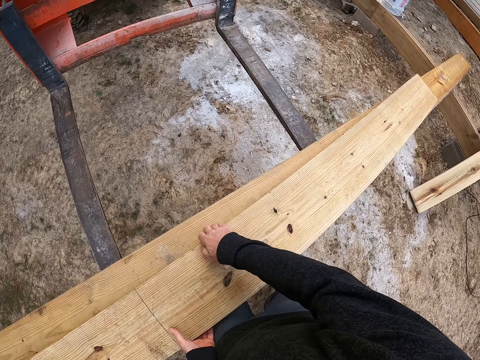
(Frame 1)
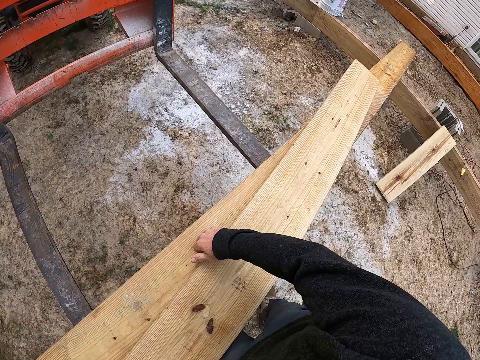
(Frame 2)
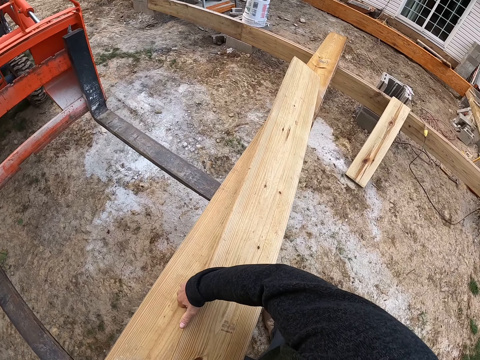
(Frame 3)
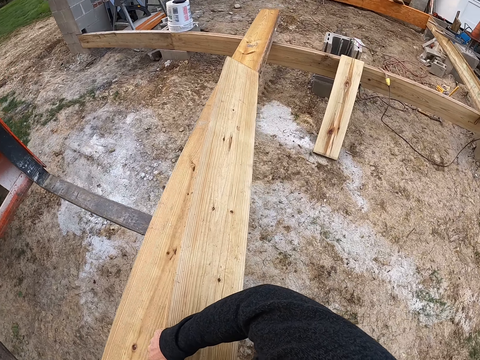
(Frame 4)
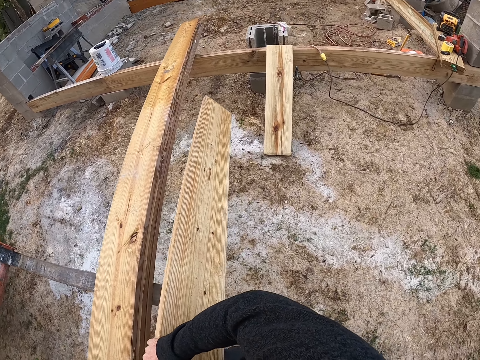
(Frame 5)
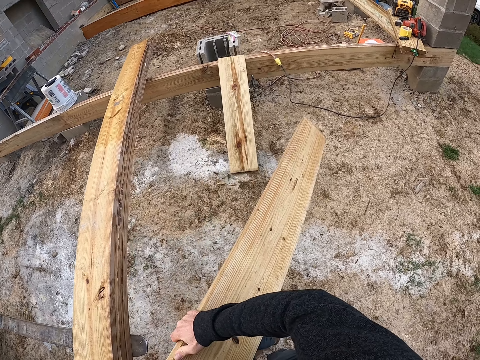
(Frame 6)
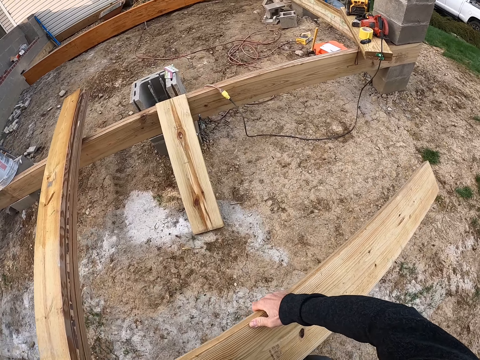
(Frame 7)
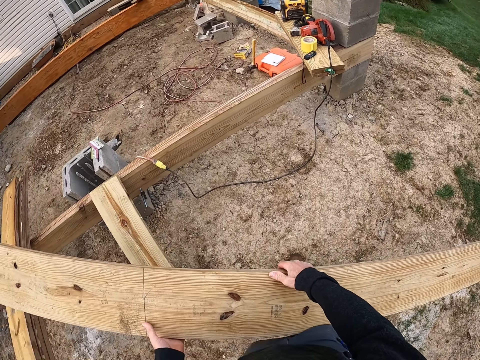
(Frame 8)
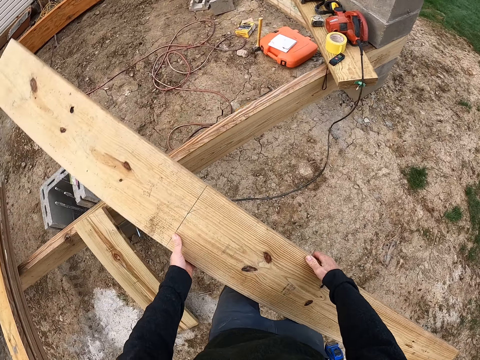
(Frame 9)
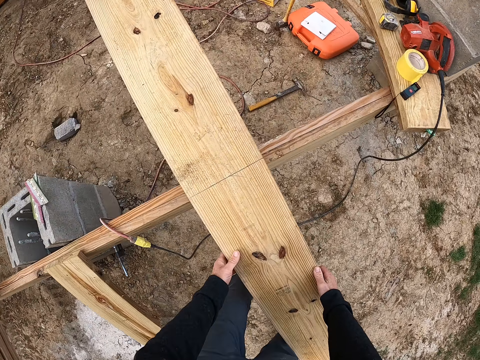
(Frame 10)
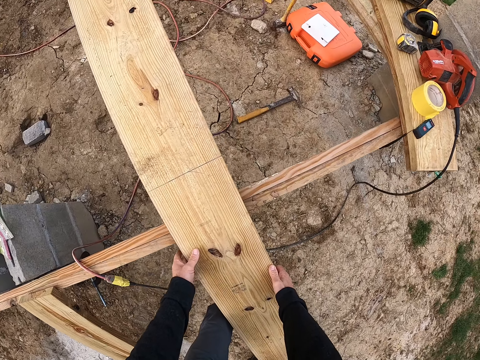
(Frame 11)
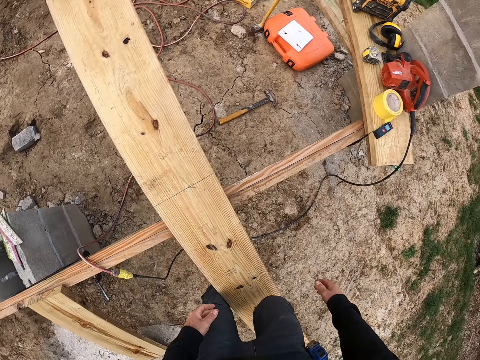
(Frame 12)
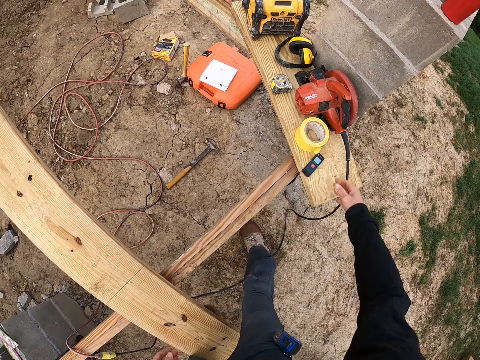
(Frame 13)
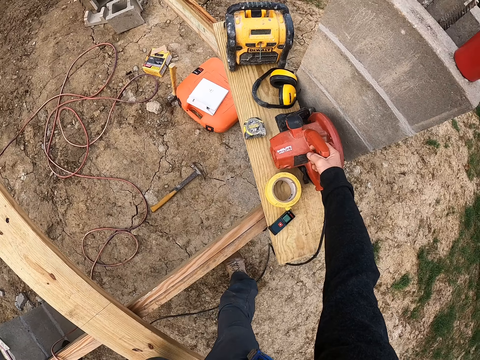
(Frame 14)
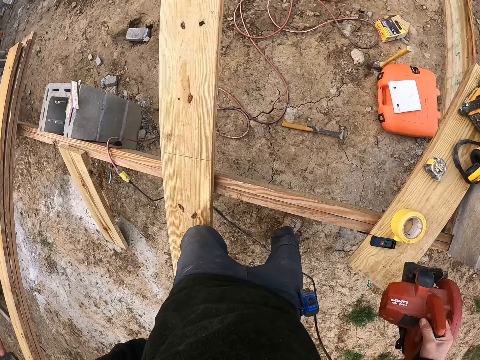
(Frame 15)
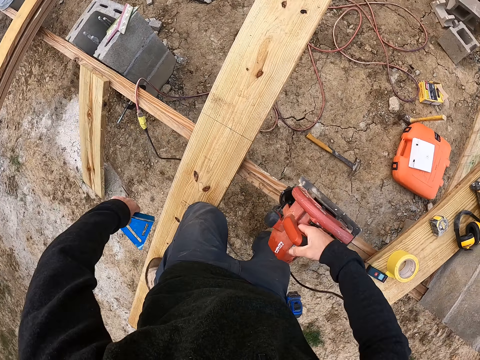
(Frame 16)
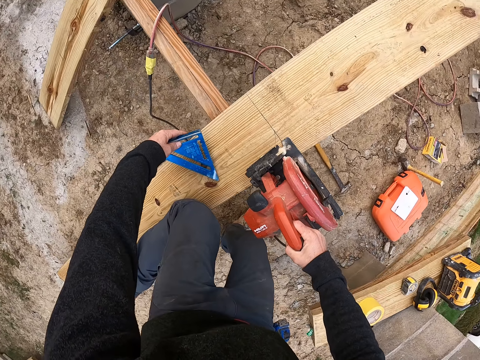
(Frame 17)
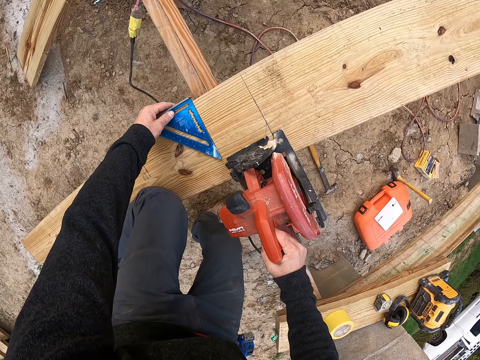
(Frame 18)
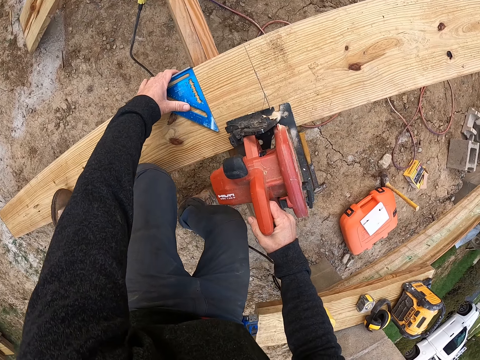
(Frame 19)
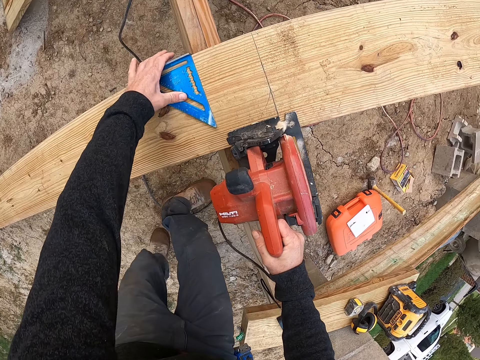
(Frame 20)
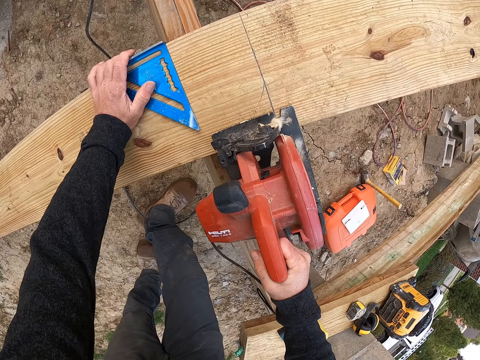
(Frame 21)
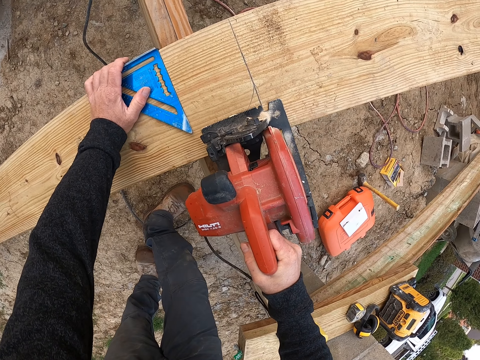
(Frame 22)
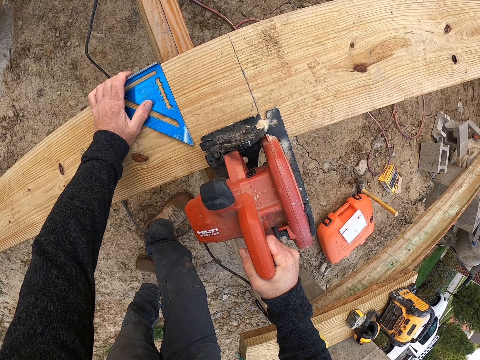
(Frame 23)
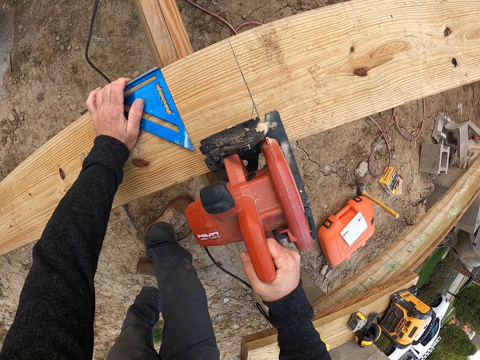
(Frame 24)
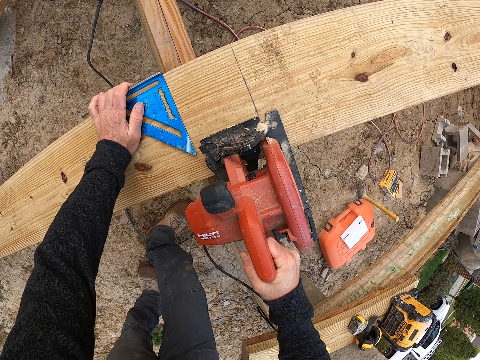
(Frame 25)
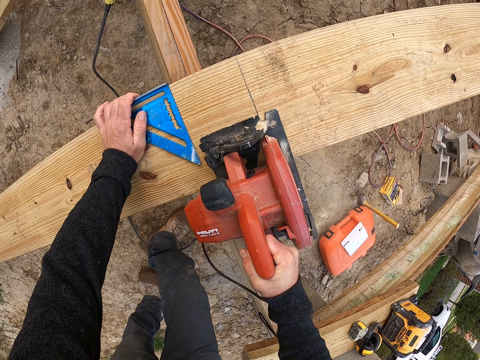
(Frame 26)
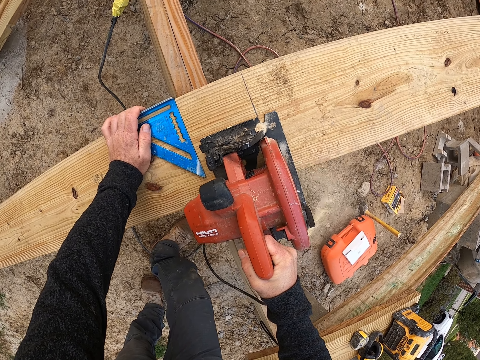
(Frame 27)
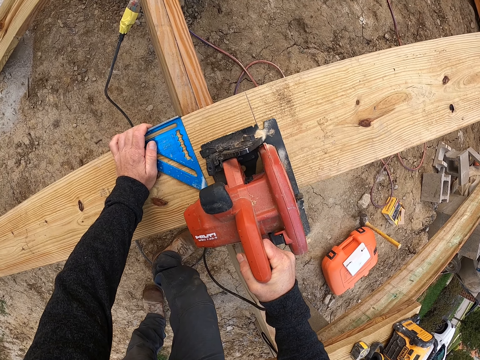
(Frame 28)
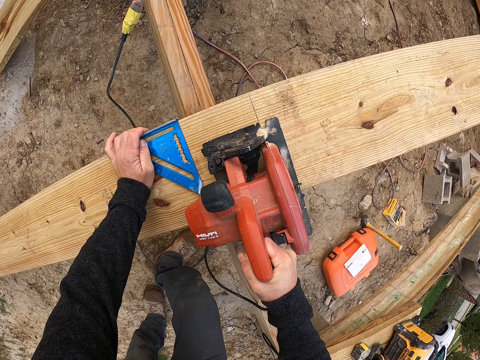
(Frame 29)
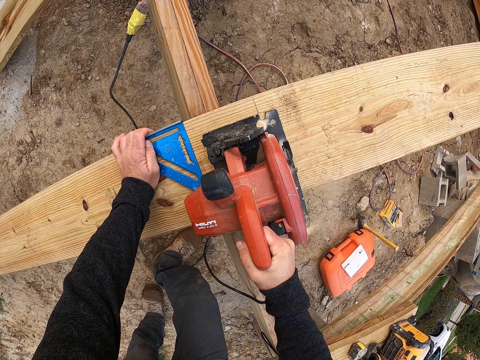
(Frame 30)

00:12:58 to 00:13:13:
The camera wearer picks up the plank. He places the plank on a plank. He crosses over the plank with his right leg. He picks up a sawing machine with his right hand. He removes the triangle ruler from his back pocket. He places the triangle ruler and the sawing machine on the plank. He cuts the plank with the sawing machine.

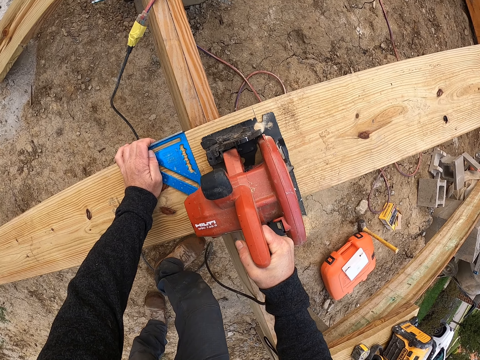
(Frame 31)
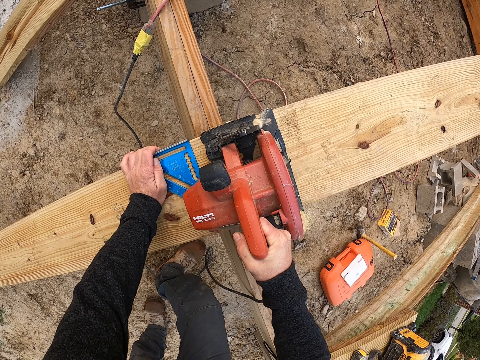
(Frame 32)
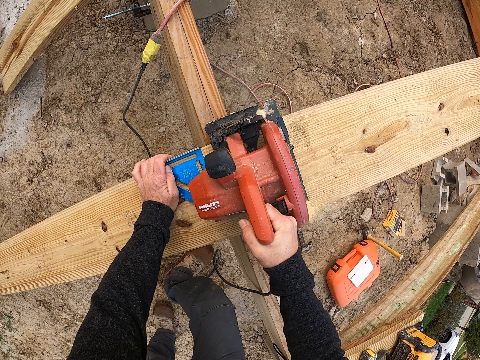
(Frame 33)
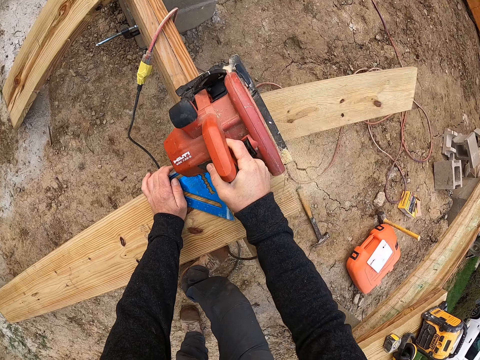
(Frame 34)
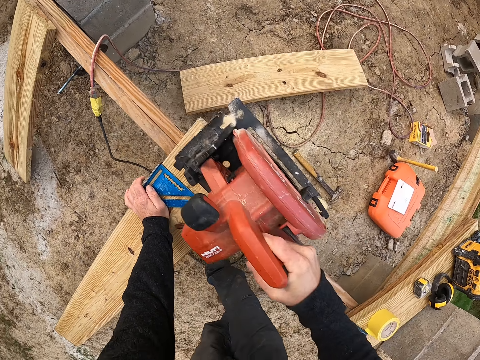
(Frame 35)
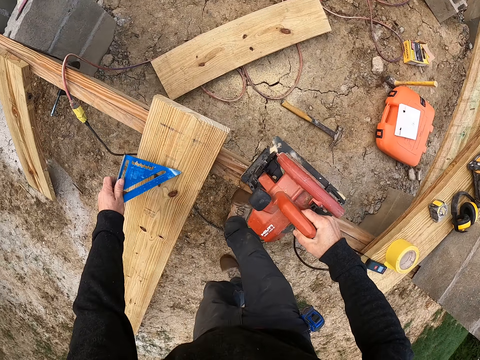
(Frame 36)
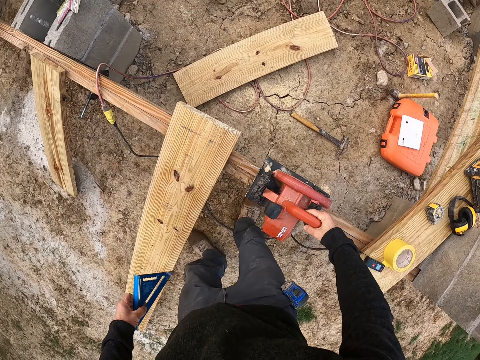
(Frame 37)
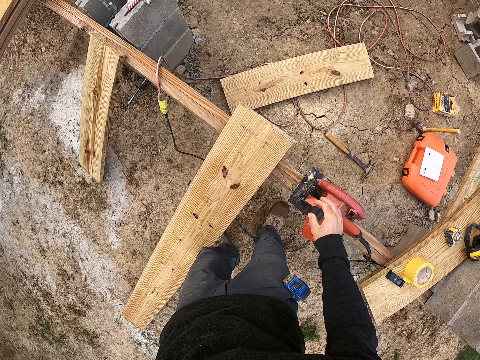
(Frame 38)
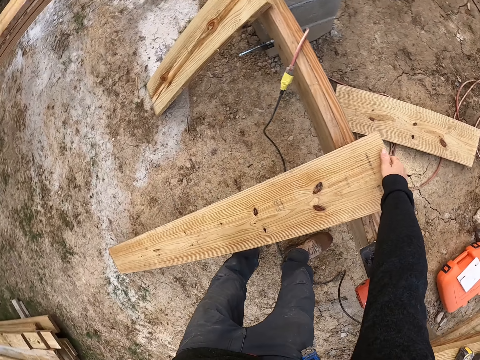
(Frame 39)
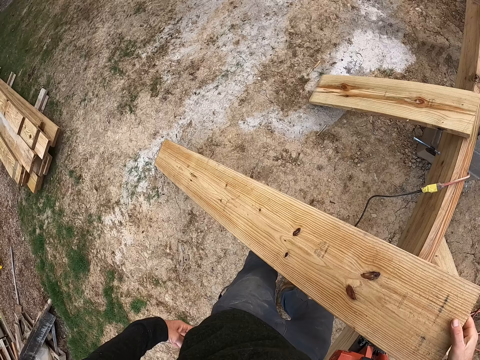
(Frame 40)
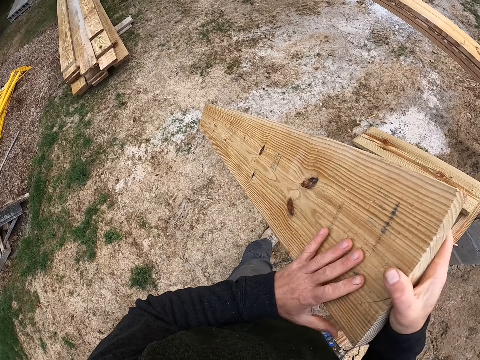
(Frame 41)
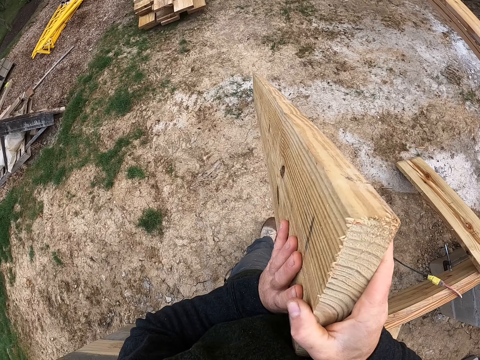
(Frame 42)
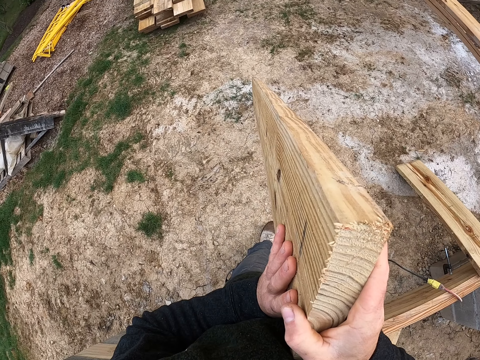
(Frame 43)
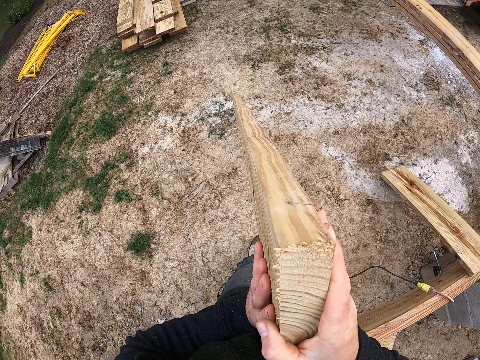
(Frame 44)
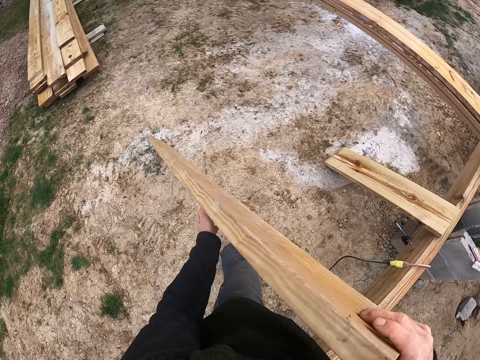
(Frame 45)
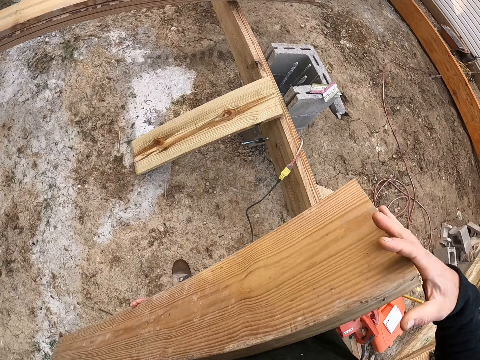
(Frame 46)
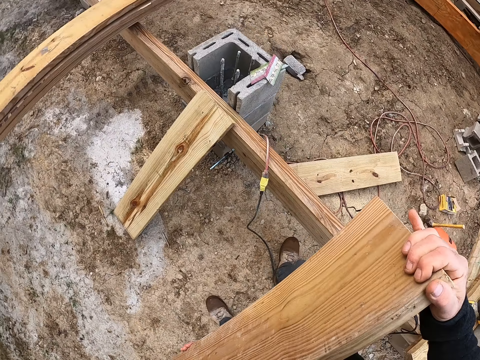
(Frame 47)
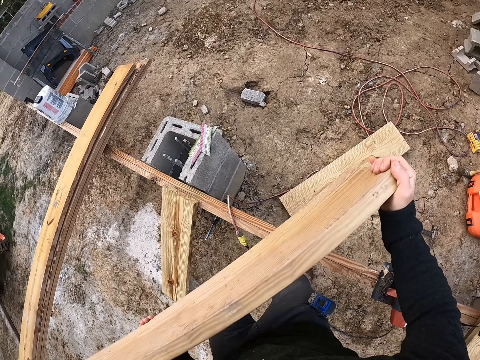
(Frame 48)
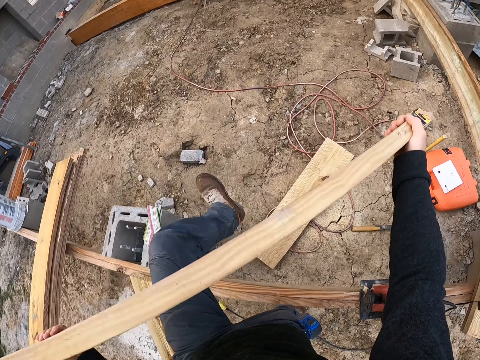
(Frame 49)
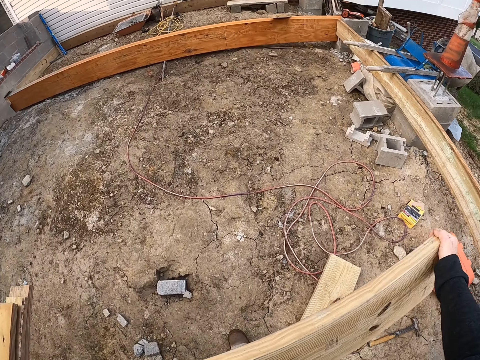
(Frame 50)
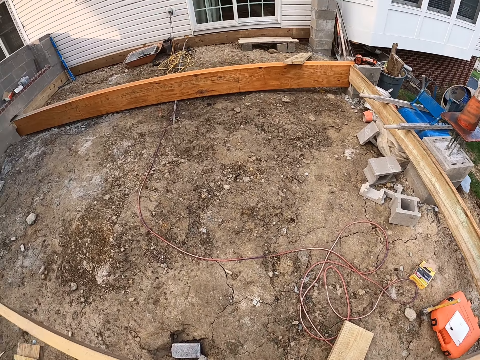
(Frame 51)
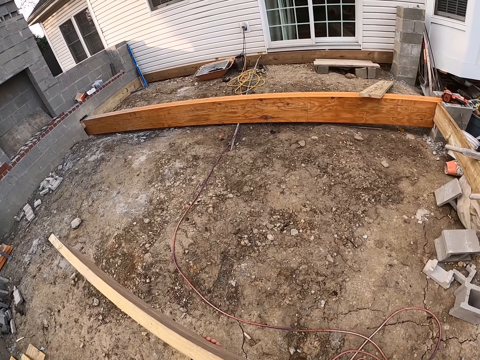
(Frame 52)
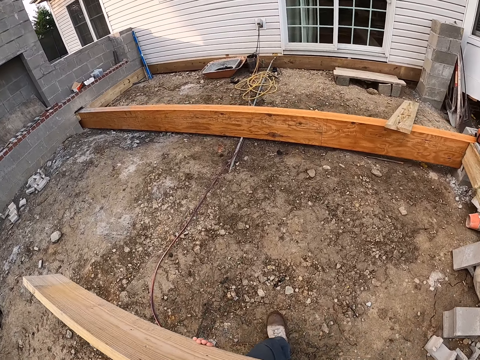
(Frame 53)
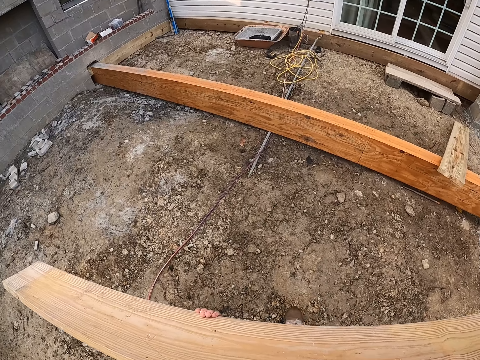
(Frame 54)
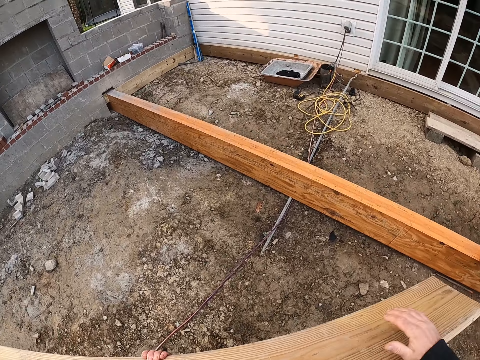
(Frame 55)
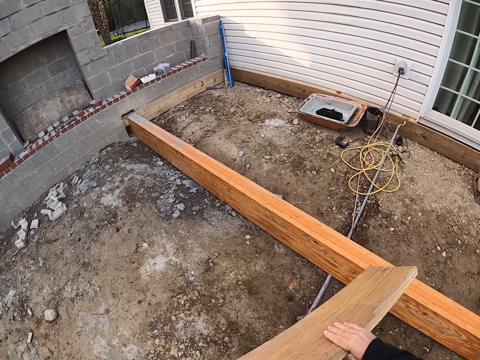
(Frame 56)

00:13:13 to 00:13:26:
The camera wearer lifts up the sawing machine from the plank. He lifts up the triangle ruler from the plank. He puts the triangle ruler in his back pocket. He drops the sawing machine on the plank. He lifts up the plank. He checks the plank in his hands. He carries the plank with his hands. He crosses over the plank with the plank in his hands. He moves with the plank across the yard.
